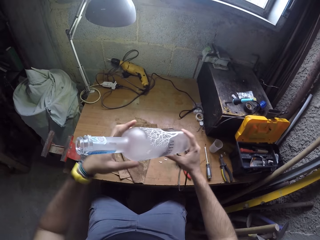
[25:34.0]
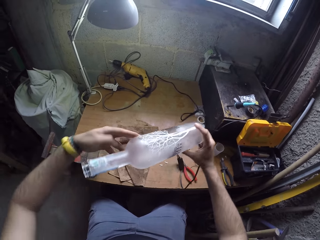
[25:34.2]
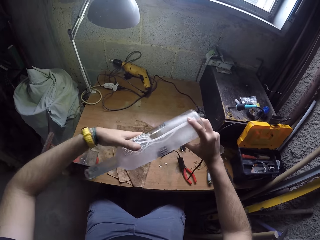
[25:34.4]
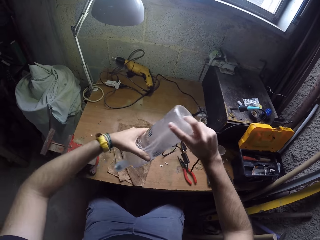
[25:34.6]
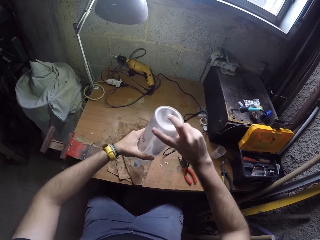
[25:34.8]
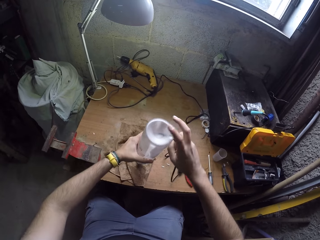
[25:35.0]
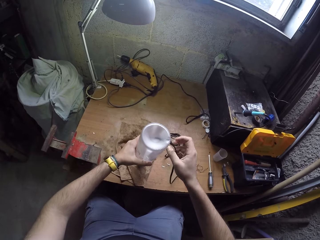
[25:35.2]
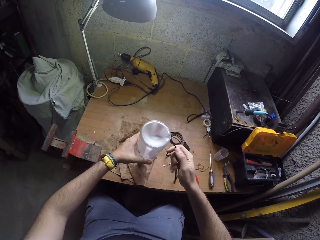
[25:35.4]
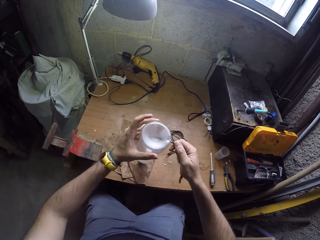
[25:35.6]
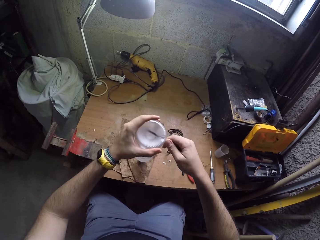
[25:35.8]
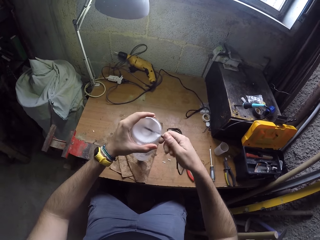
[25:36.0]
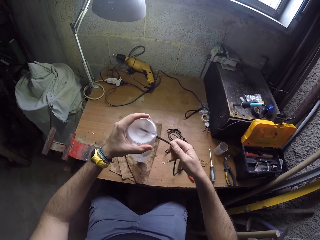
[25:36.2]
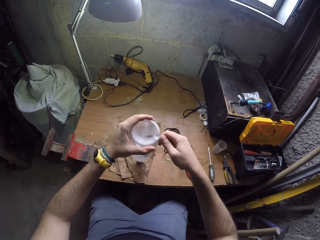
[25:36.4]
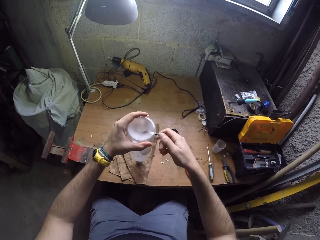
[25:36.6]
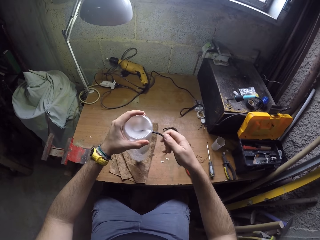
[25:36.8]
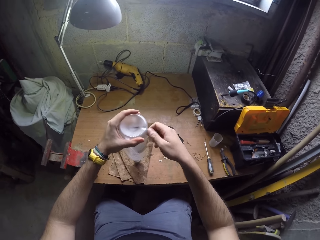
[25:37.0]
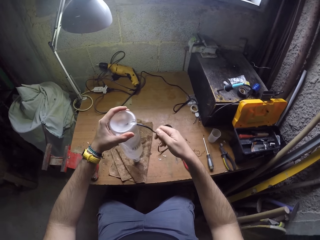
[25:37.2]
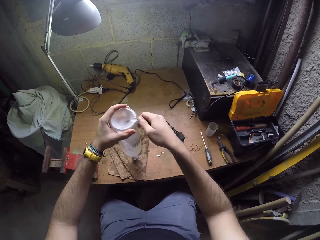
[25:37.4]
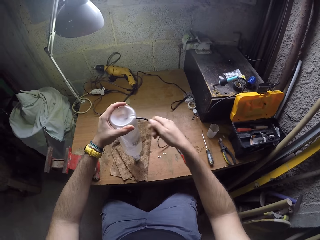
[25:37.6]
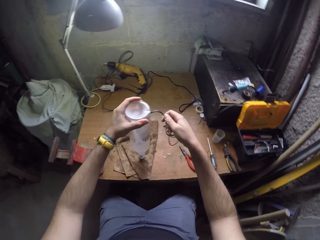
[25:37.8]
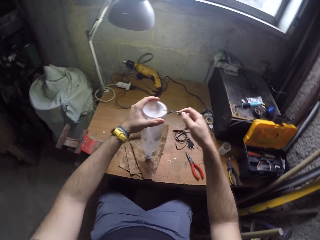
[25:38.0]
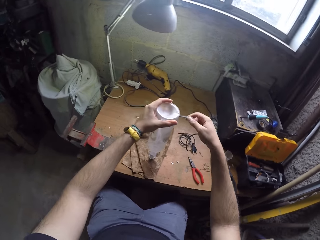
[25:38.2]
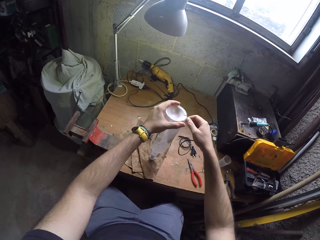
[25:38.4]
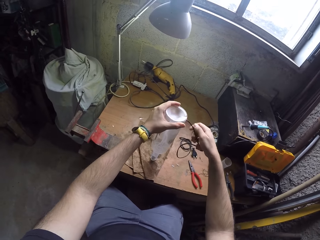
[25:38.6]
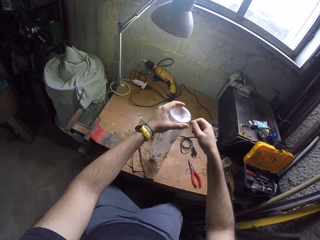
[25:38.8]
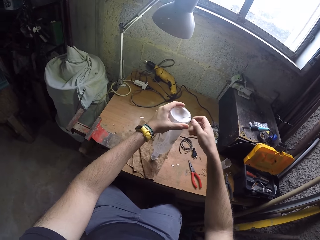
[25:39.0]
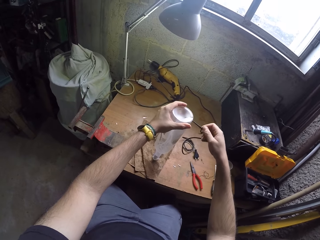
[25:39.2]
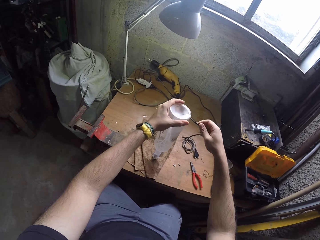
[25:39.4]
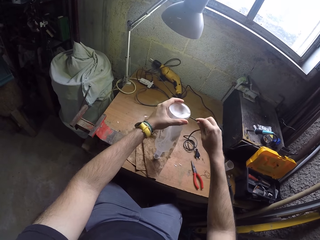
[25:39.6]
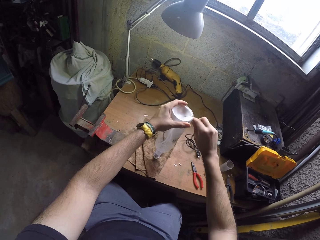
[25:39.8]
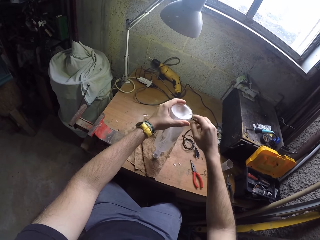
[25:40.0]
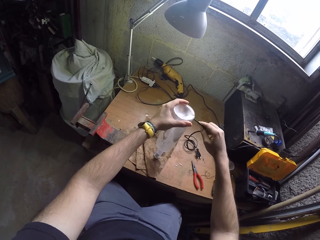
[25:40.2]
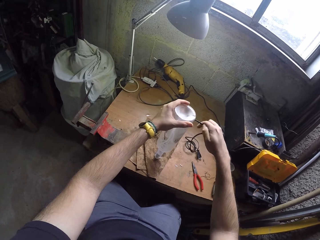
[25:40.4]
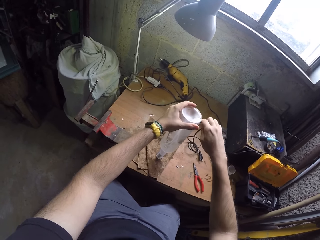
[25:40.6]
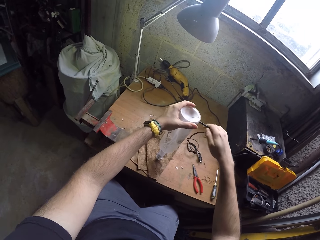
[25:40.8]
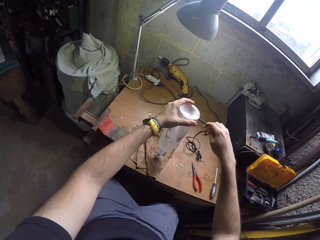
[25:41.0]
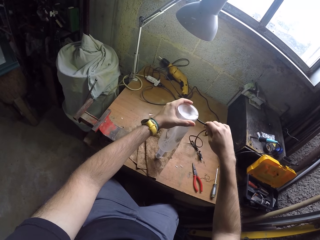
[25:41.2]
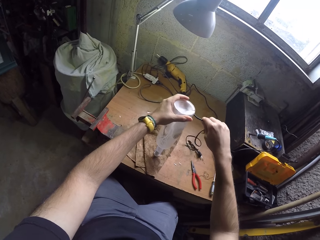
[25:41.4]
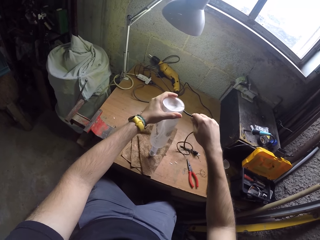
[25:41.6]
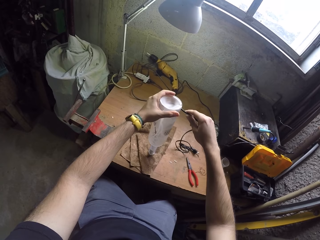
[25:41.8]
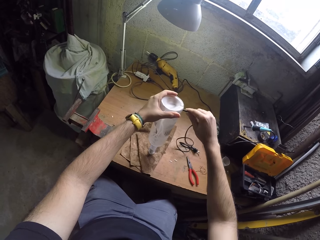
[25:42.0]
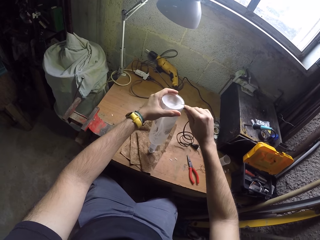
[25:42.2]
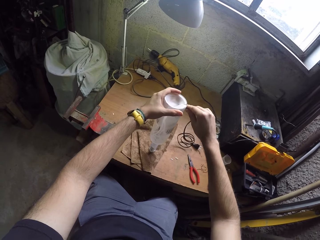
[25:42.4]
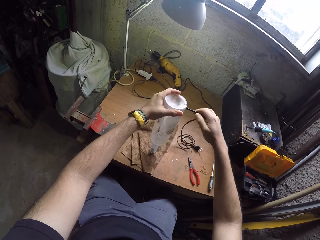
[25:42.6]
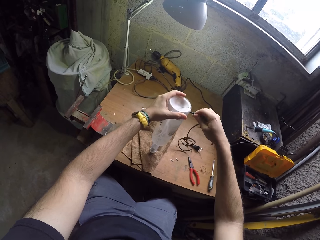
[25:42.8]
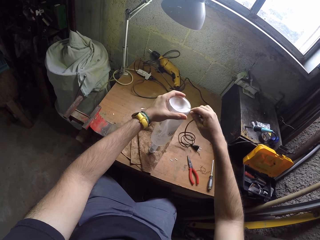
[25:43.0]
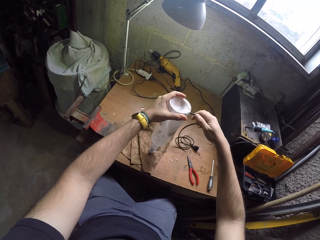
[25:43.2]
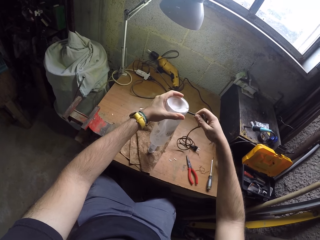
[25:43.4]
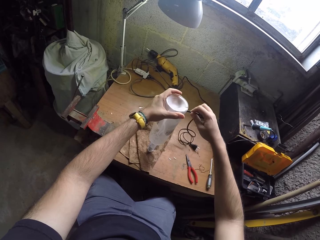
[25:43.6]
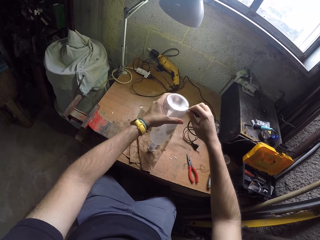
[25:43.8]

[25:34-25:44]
The camera wearer turns the bottle with both hands. He places the bottle on the cloth with both hands. He pushes the wire in the bottle with his right hand.

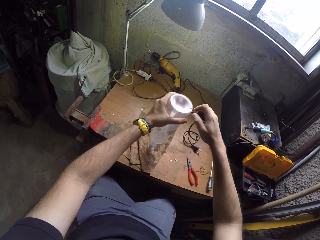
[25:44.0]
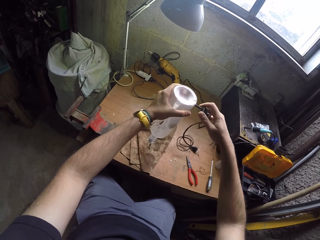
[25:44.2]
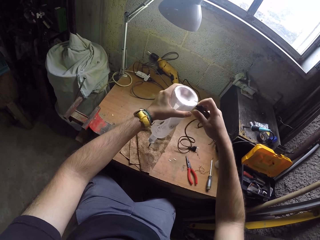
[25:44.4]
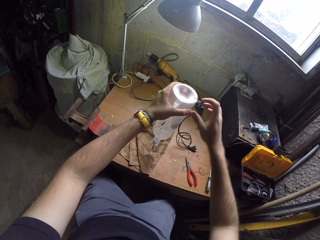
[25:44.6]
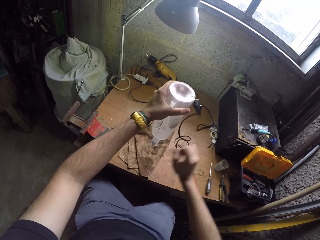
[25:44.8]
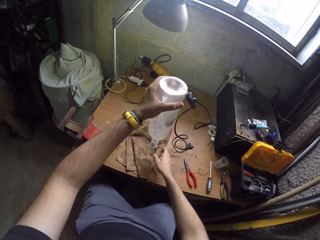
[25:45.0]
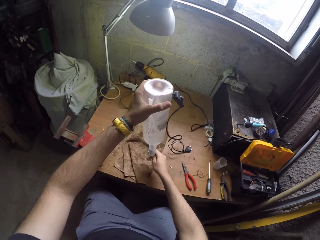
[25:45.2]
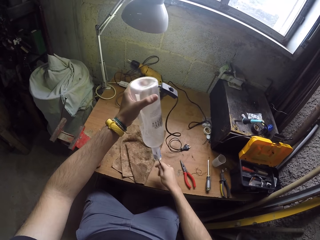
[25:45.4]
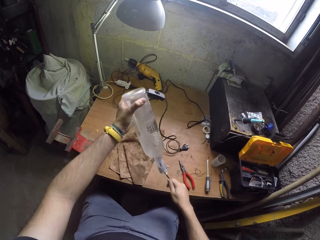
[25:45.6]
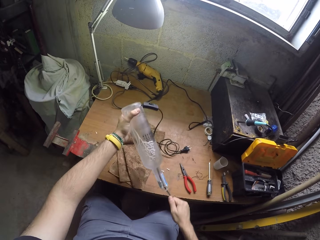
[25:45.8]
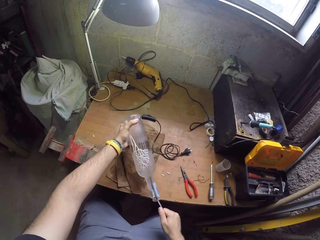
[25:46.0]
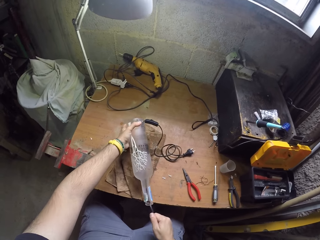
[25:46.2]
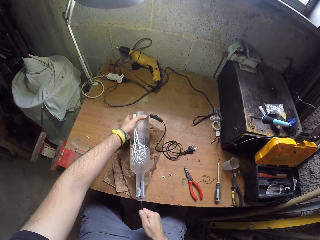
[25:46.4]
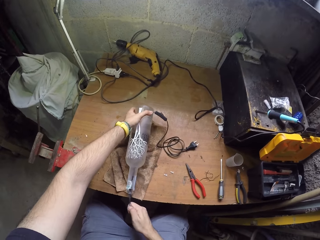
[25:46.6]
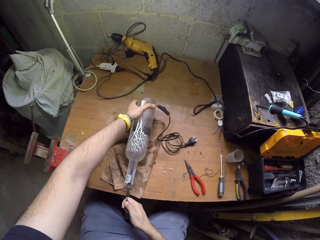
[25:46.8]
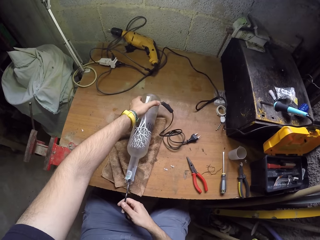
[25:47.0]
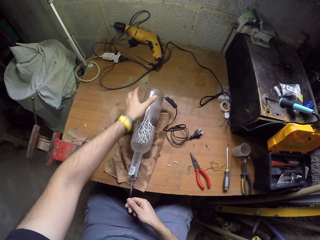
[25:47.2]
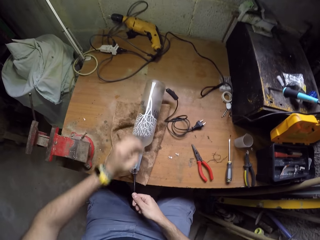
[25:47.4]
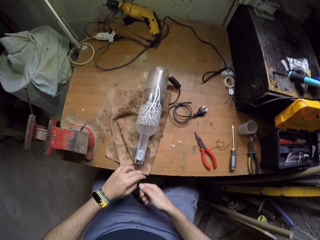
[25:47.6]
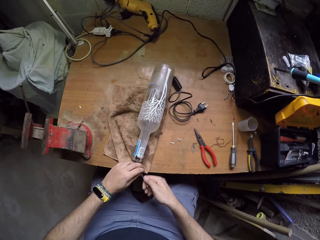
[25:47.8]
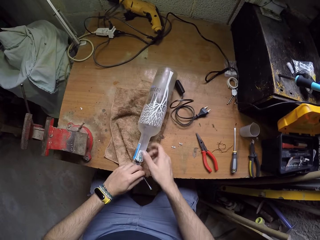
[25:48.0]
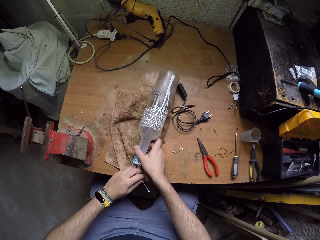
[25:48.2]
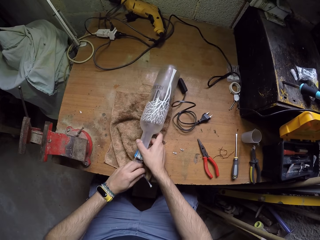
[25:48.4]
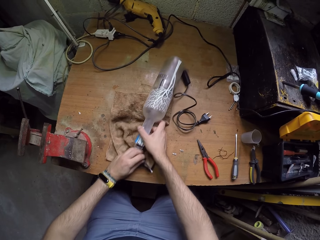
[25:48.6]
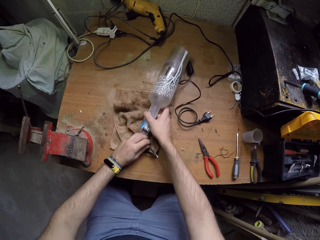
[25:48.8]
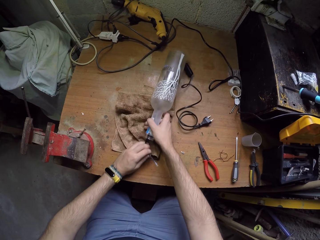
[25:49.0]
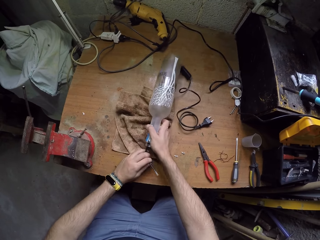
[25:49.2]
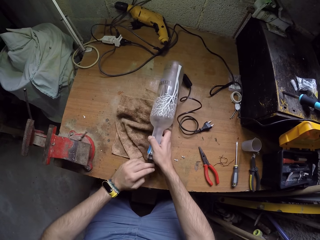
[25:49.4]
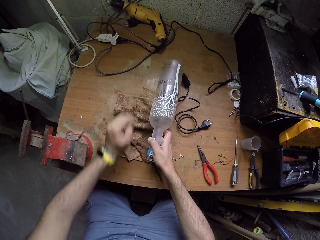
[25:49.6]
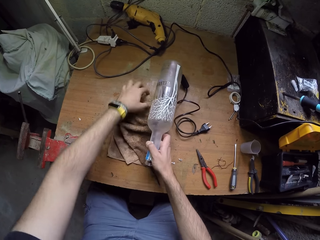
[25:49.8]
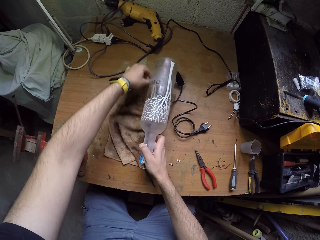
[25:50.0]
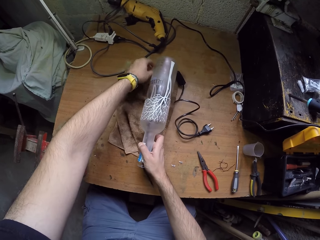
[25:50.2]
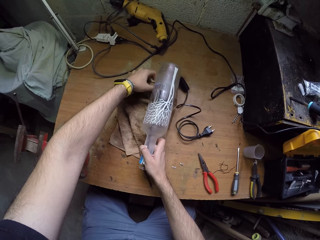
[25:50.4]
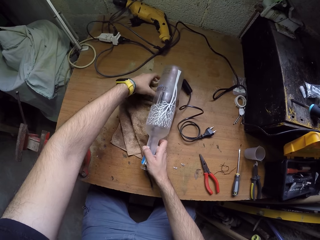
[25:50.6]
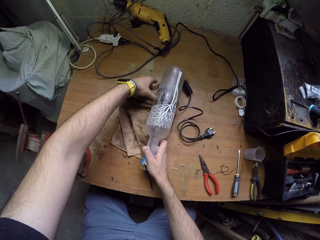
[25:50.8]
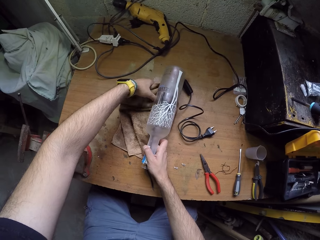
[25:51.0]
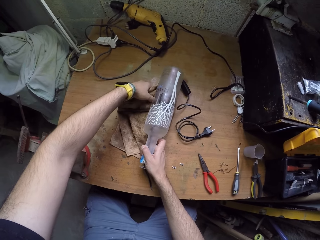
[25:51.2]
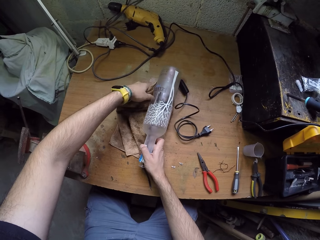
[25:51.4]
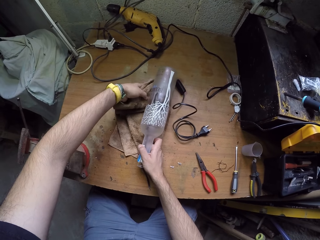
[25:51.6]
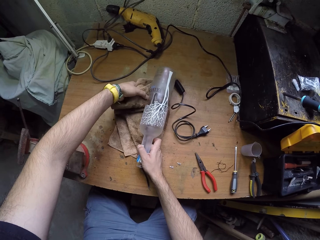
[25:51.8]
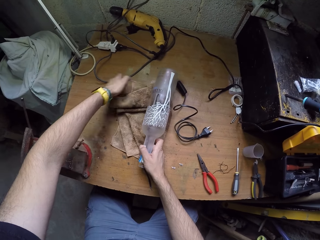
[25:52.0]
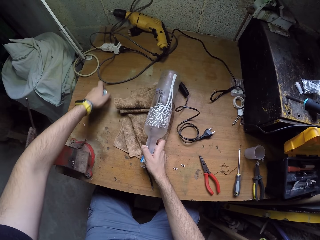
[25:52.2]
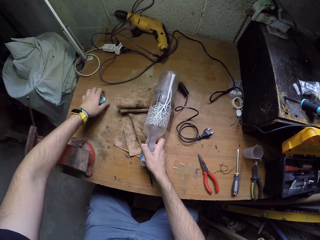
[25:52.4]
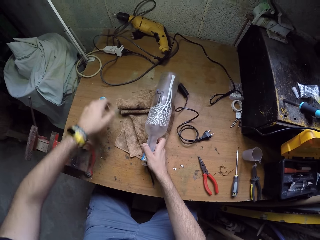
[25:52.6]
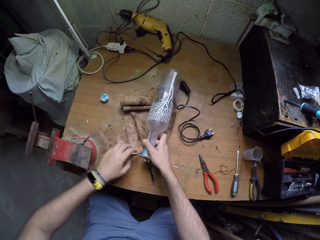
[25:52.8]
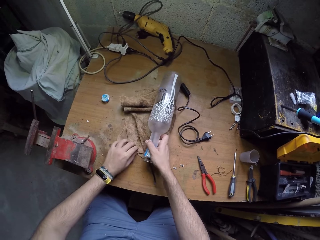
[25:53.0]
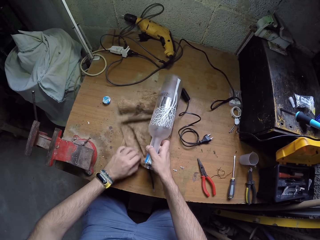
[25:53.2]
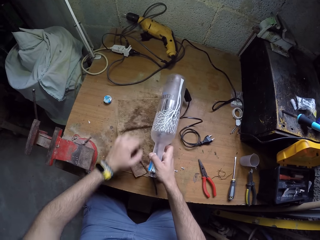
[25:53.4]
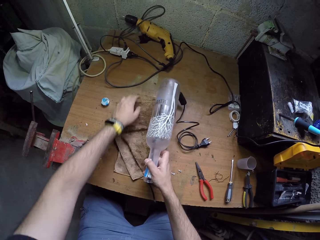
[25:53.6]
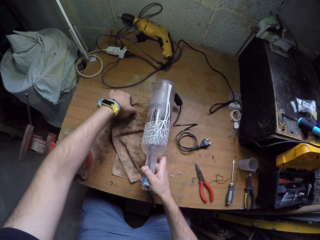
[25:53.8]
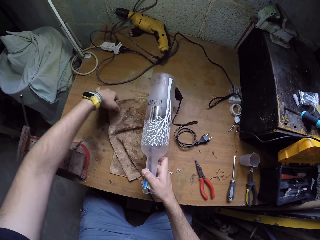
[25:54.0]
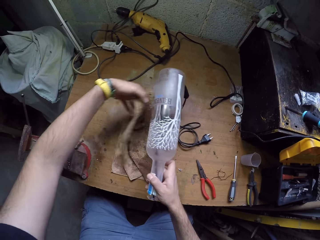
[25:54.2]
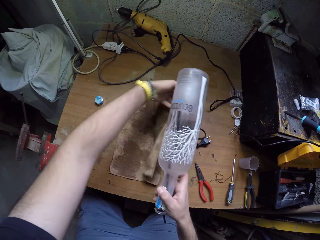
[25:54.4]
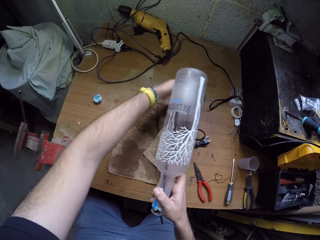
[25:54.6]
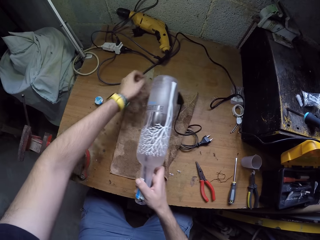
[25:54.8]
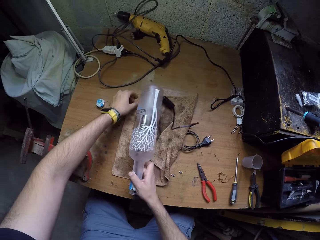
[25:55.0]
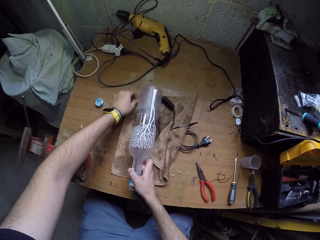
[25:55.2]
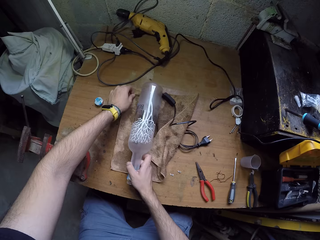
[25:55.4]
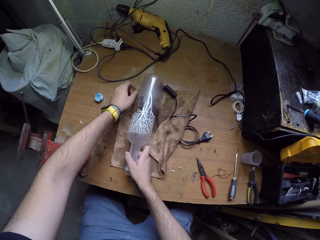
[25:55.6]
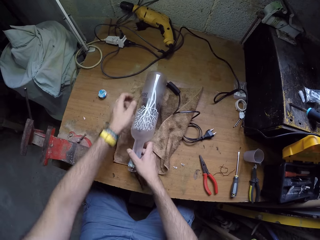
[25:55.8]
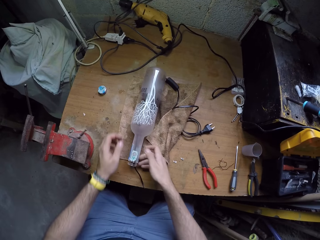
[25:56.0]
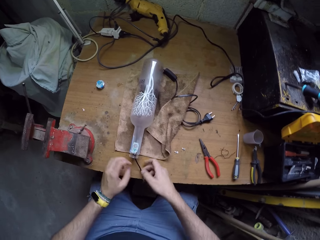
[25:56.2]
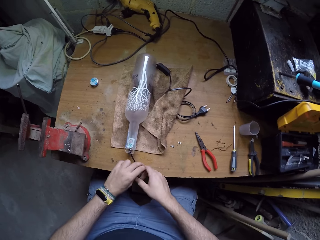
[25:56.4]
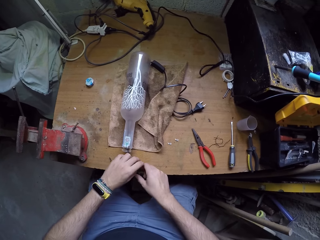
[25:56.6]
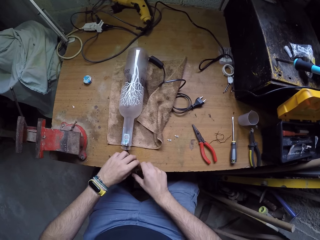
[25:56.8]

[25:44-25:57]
The camera wearer picks the bottle from the cloth with his left hand. He pulls the wire out of the mouth of the bottle with his right hand. He places the bottle on the cloth with both hands. He holds the wire in the bottle with his left hand. He moves the bottle on the cloth with his right hand. He adjusts the cloth on the table with his left hand. He drops a cover on the table with his left hand. He adjusts the cloth on the table with his left hand. He opens the cloth on the table with his left hand. He lifts something with the left hand. He places the bottle on the cloth with his right hand.
